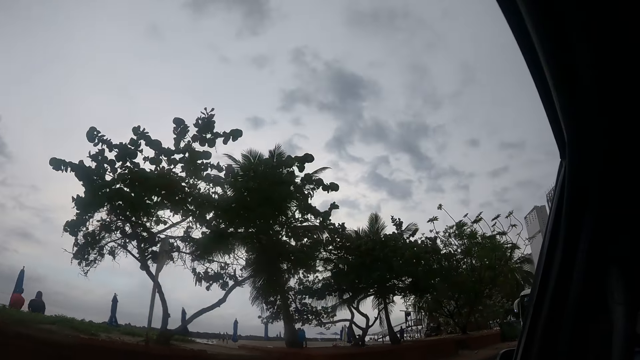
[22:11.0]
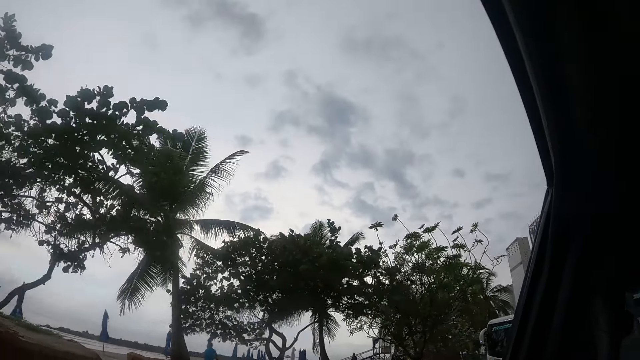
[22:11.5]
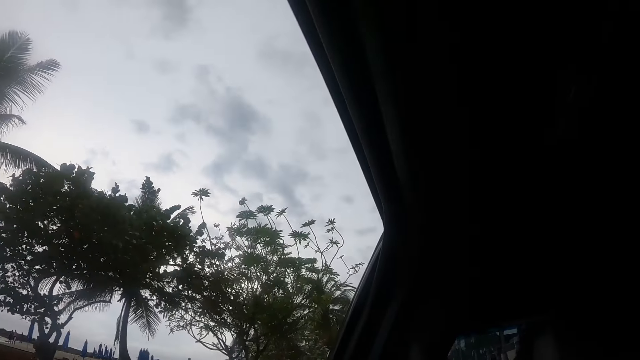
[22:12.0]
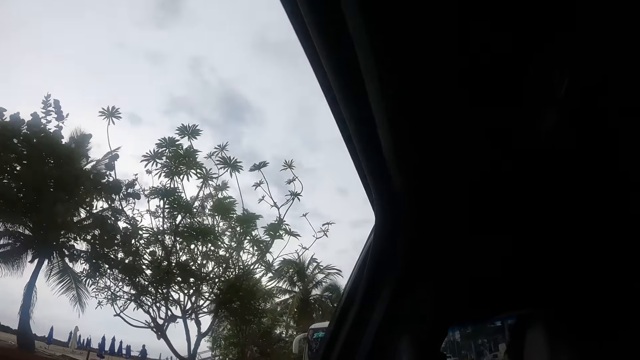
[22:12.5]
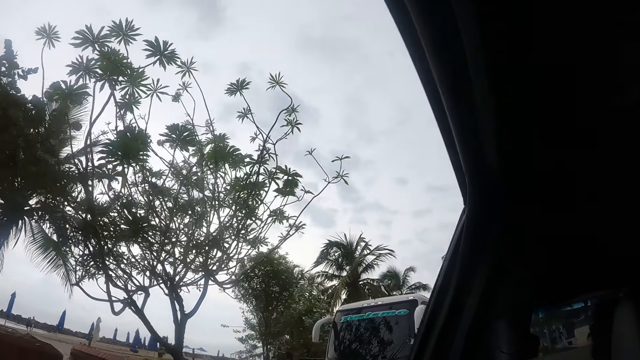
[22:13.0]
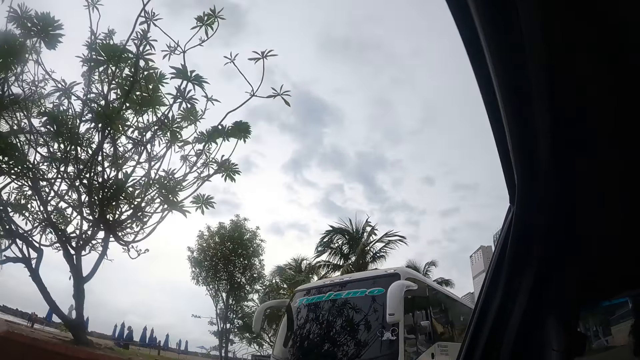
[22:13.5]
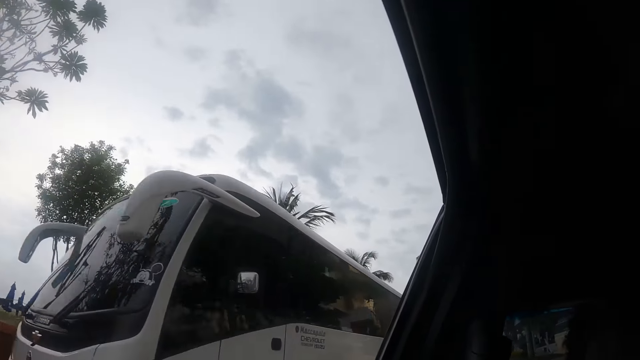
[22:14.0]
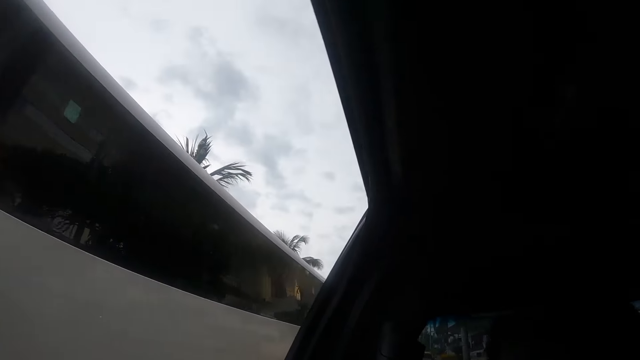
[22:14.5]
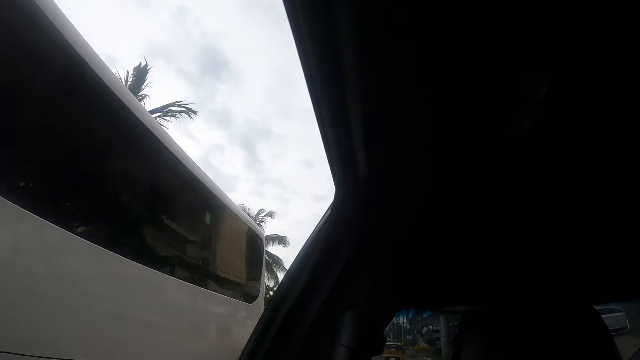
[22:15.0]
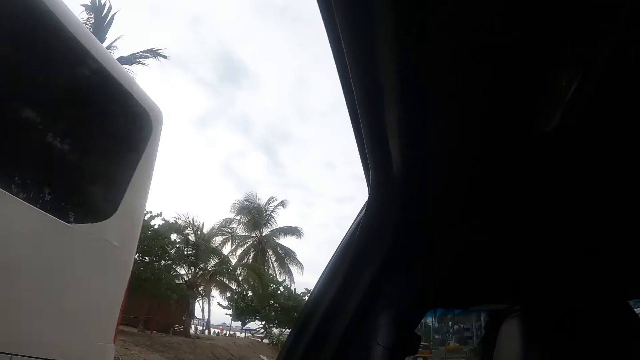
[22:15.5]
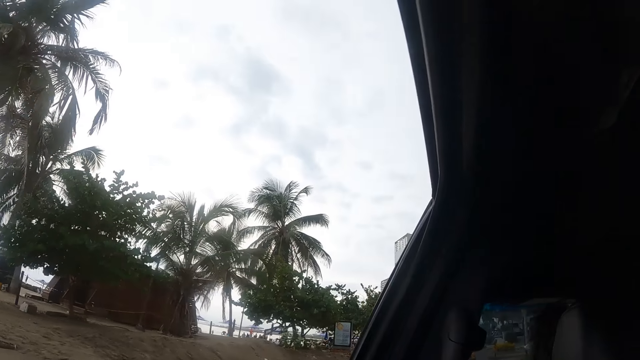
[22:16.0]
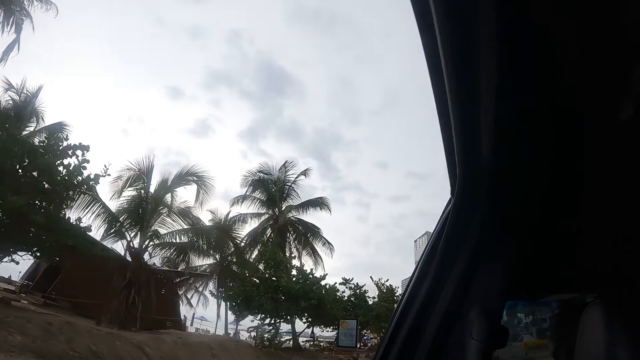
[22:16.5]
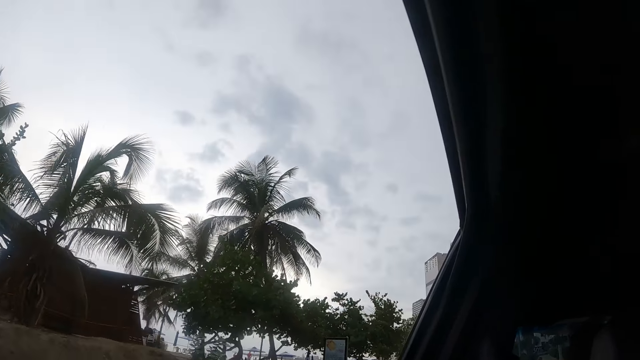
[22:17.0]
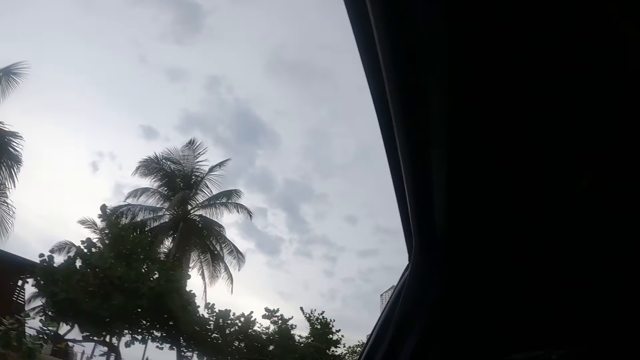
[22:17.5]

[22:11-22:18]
The camera wearer looks around the road.

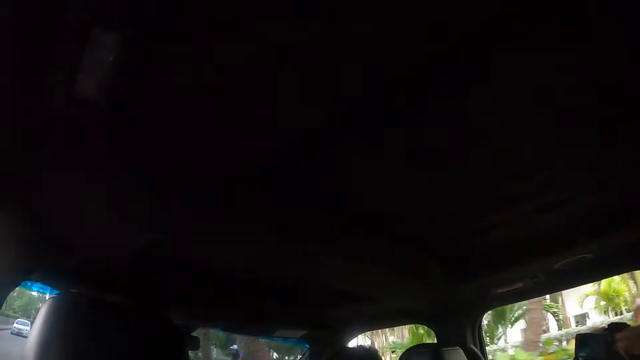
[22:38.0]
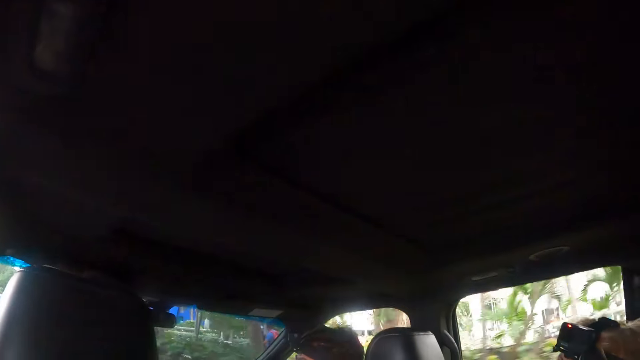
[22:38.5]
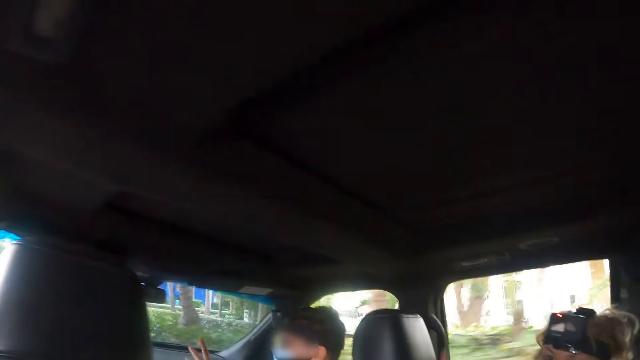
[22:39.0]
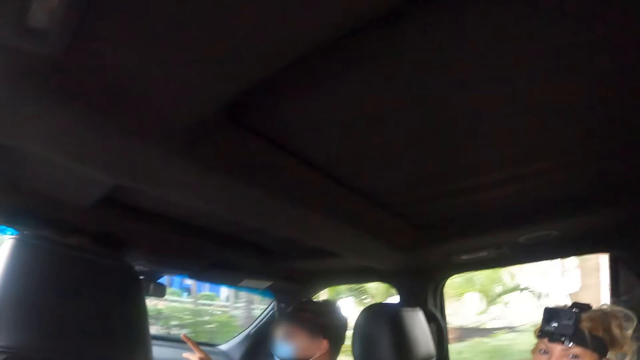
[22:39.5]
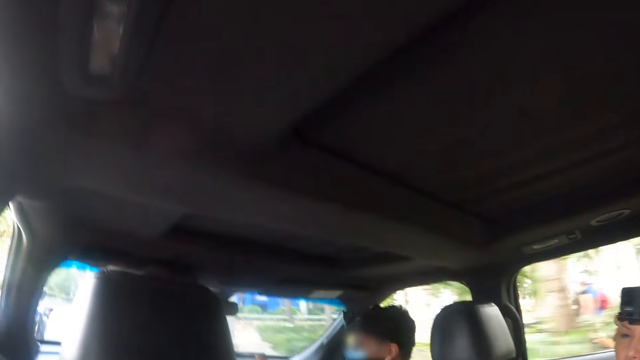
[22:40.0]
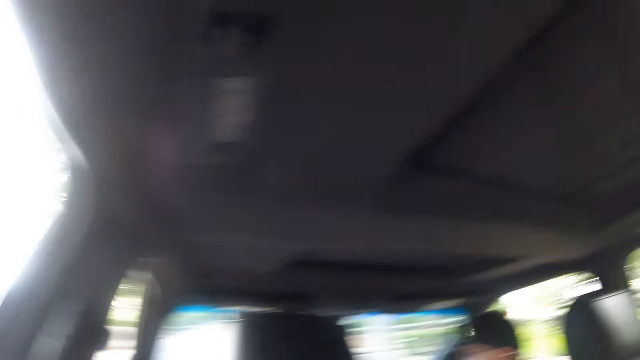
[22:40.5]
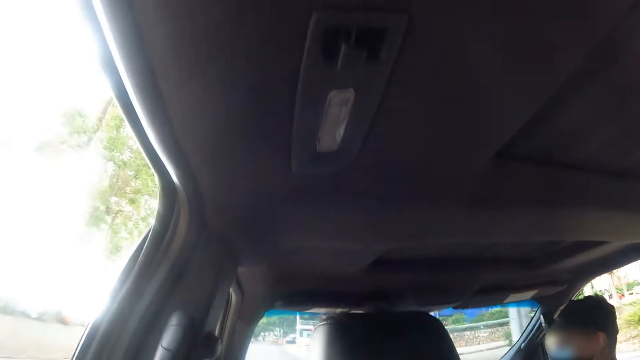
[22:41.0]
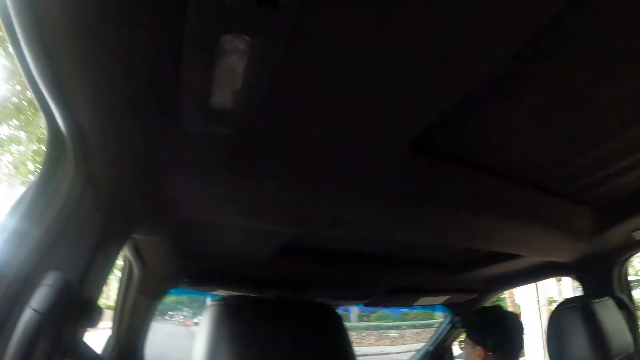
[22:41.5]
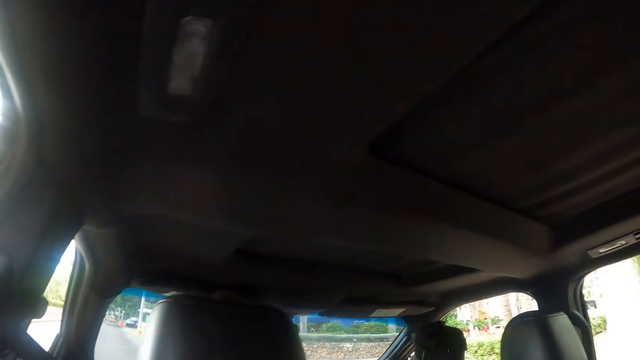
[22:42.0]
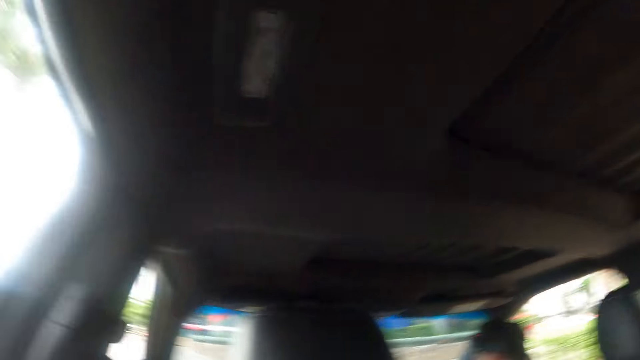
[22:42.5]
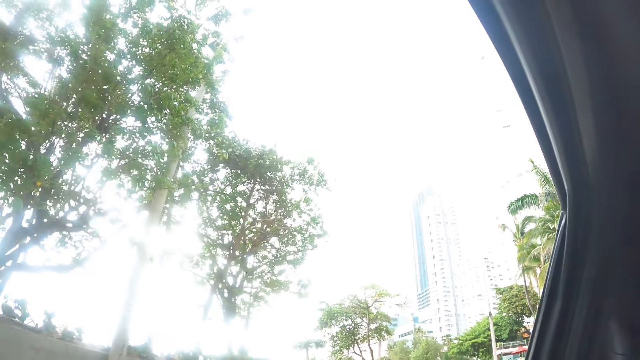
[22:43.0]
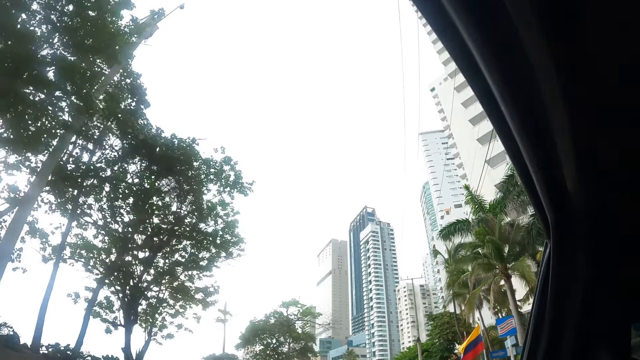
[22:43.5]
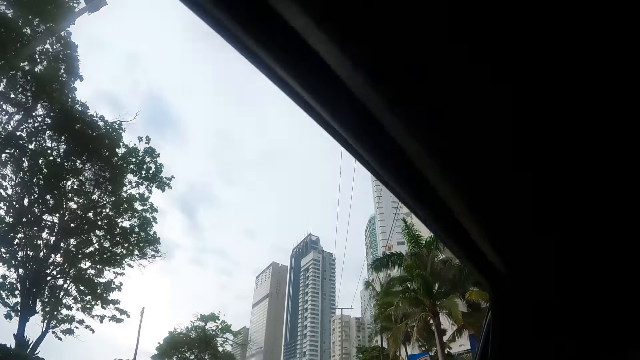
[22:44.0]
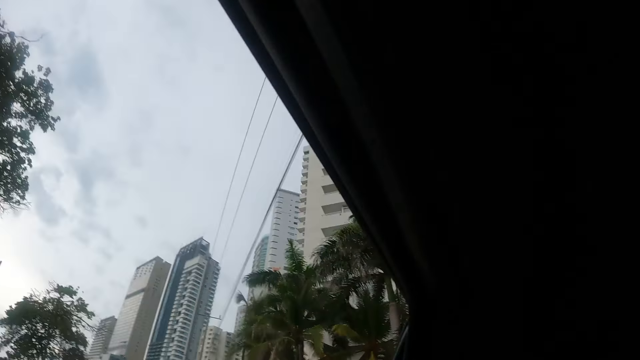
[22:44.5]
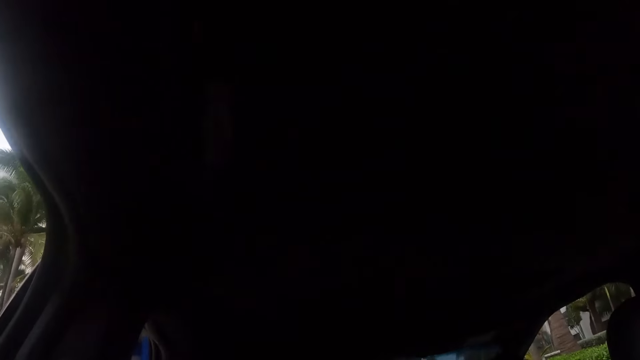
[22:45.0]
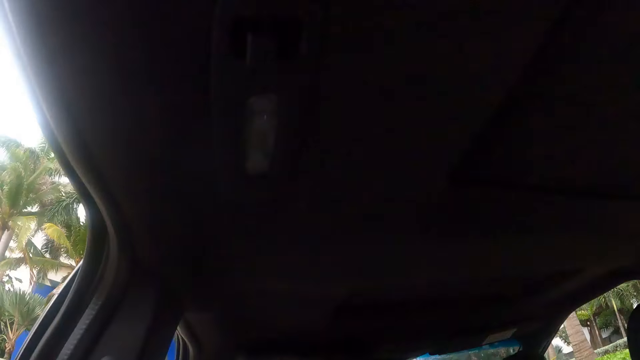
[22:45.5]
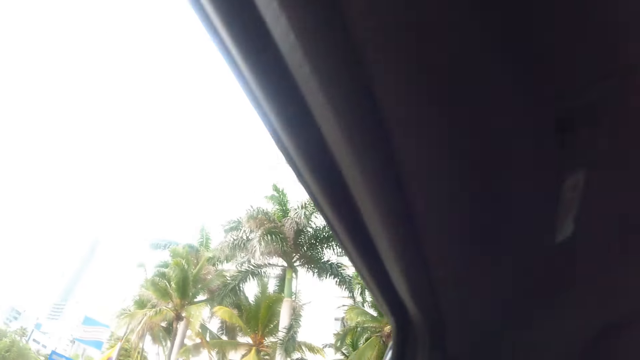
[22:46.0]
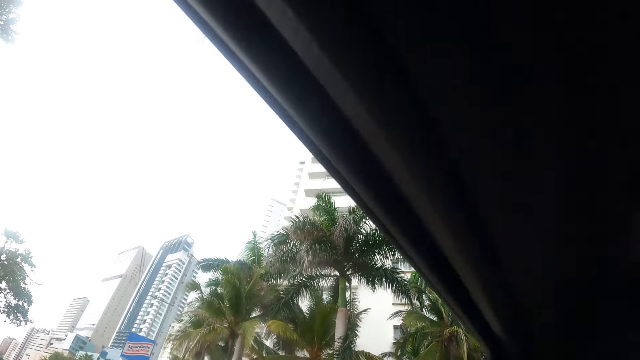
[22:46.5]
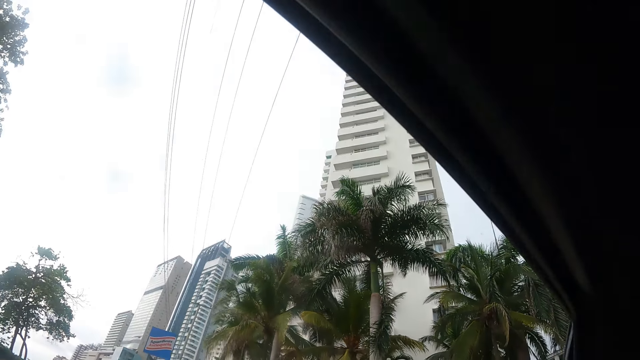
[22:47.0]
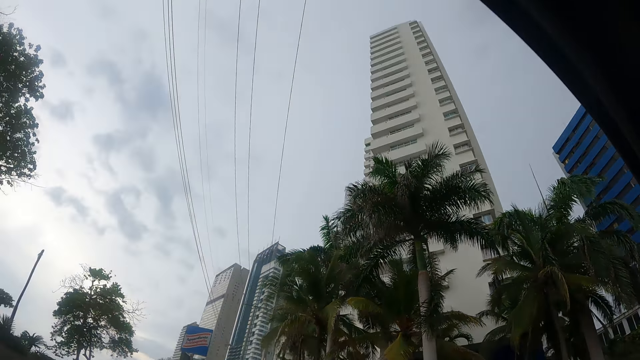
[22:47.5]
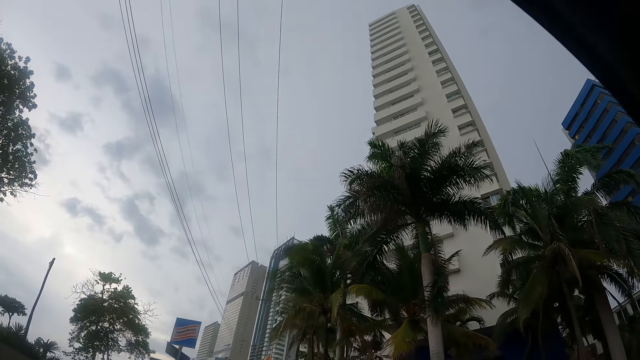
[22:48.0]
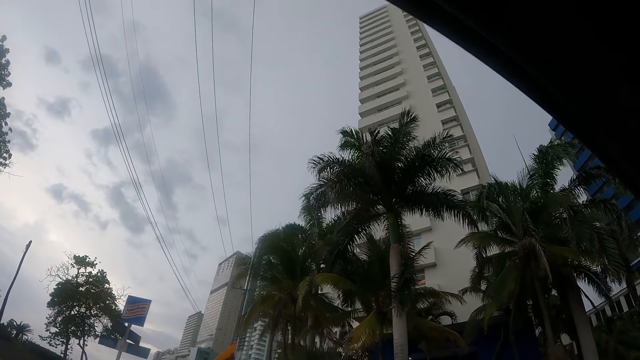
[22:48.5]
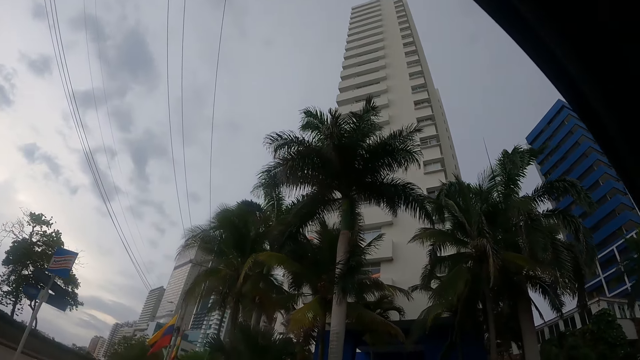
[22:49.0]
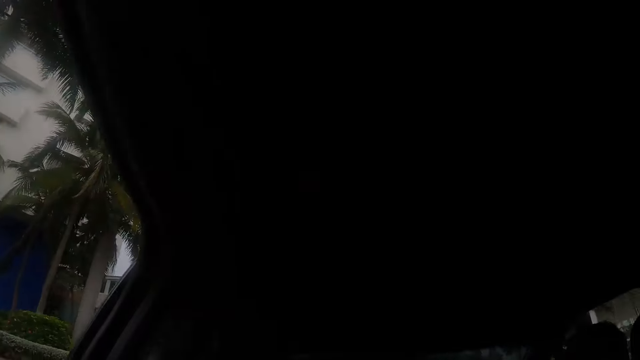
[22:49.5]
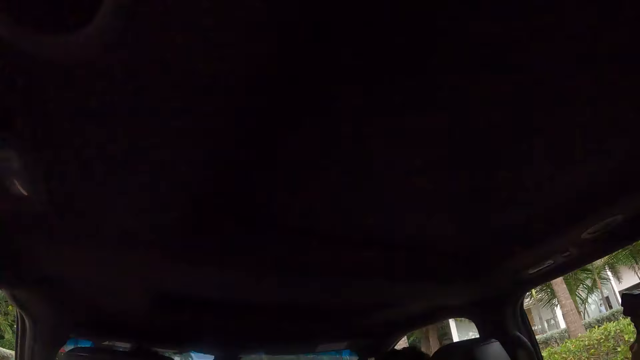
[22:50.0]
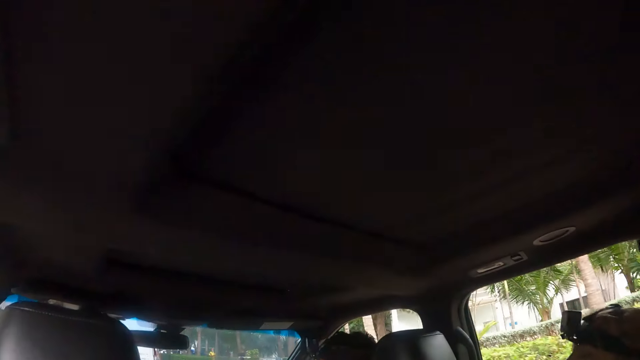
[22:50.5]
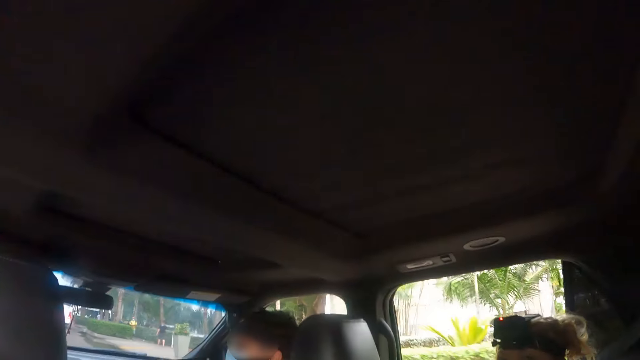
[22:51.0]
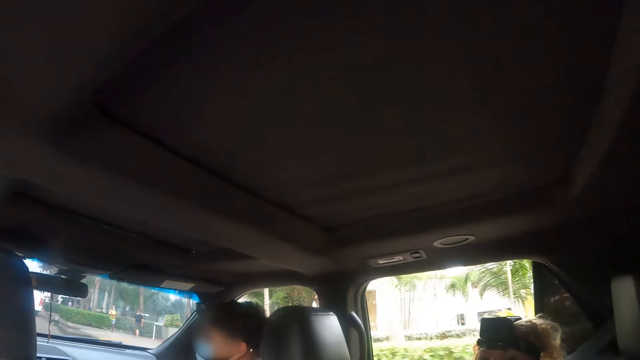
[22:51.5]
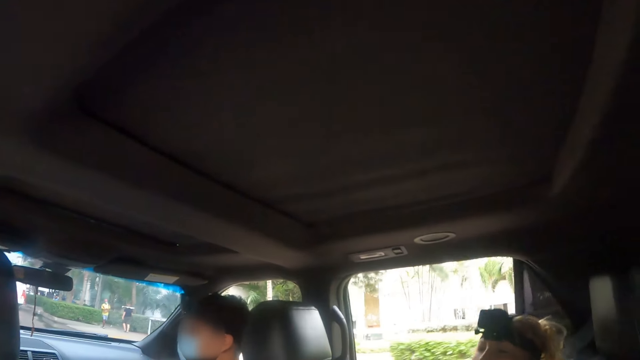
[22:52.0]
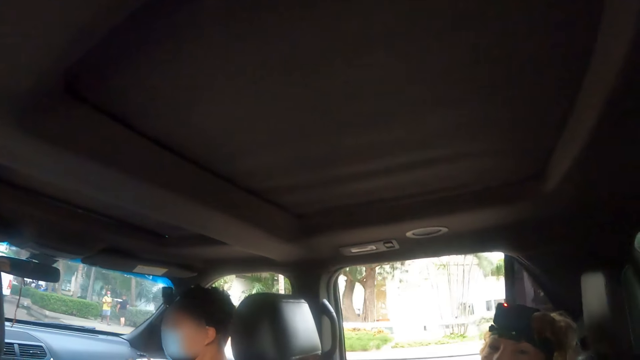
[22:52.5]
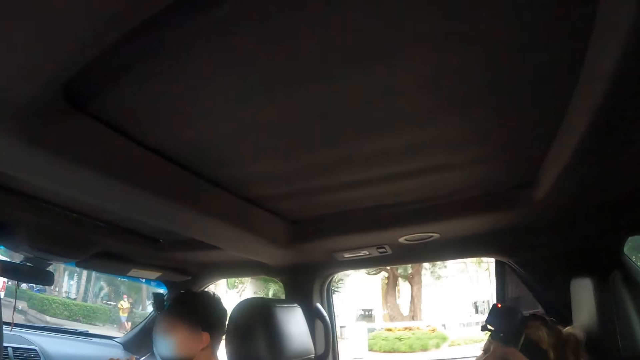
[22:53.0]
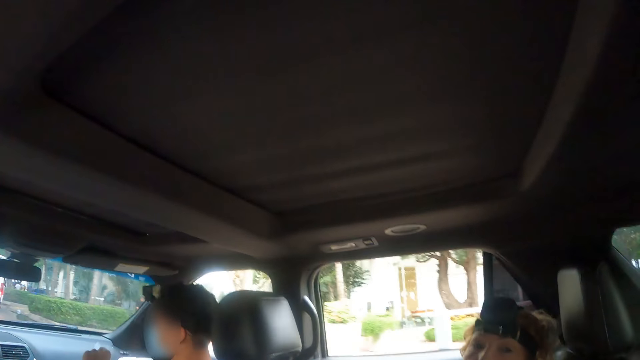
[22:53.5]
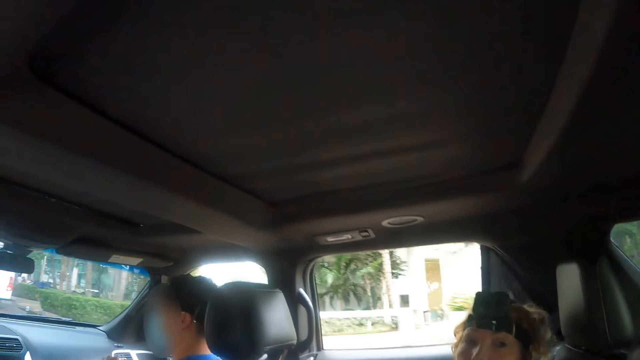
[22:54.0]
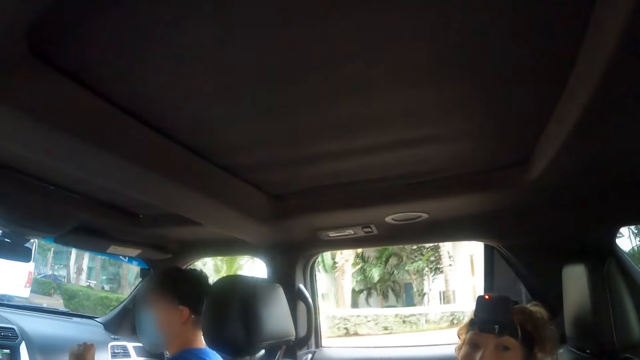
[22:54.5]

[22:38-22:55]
The camera wearer looks at a person. They look around. They look at a man and another person.
